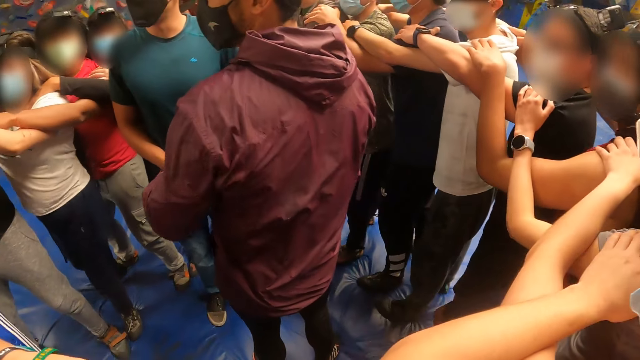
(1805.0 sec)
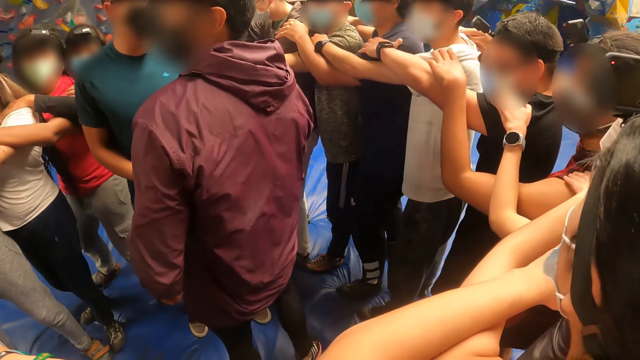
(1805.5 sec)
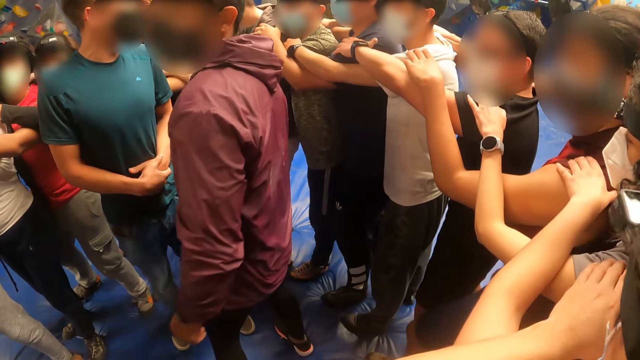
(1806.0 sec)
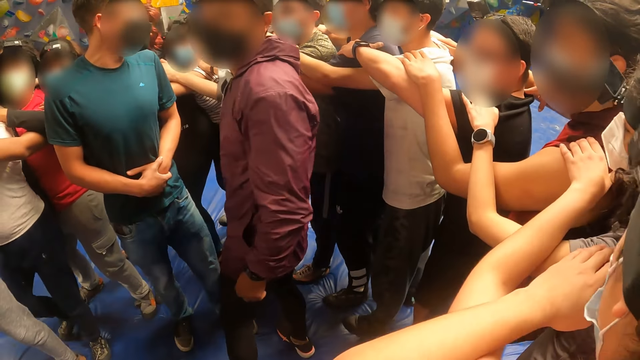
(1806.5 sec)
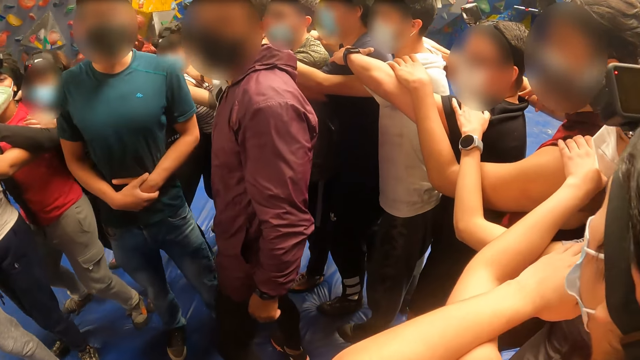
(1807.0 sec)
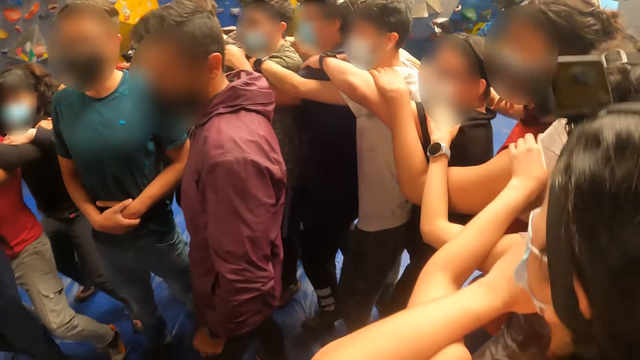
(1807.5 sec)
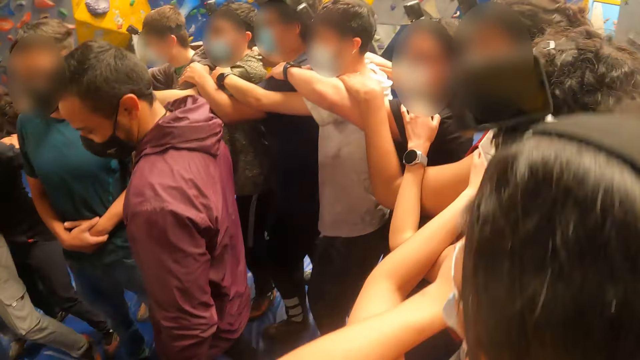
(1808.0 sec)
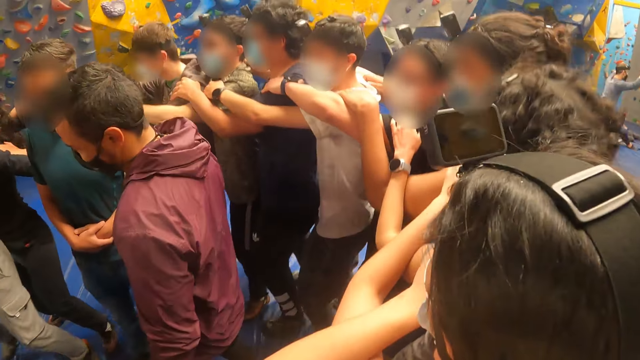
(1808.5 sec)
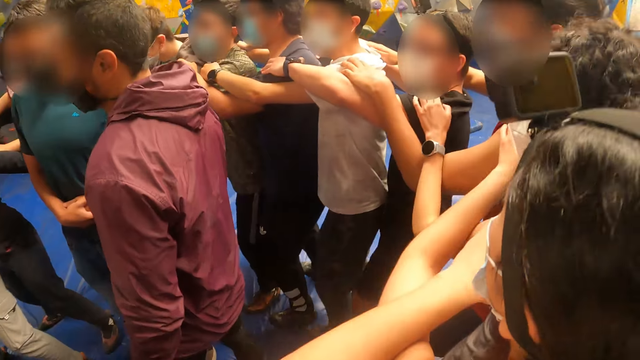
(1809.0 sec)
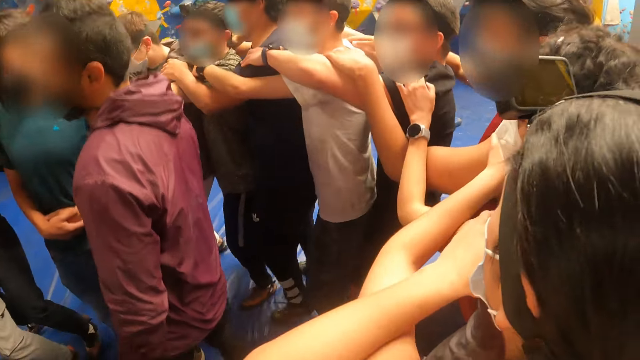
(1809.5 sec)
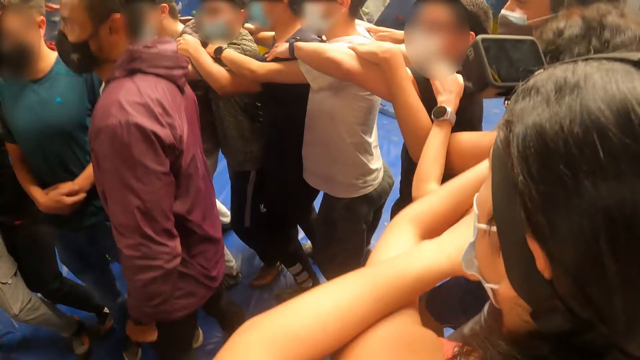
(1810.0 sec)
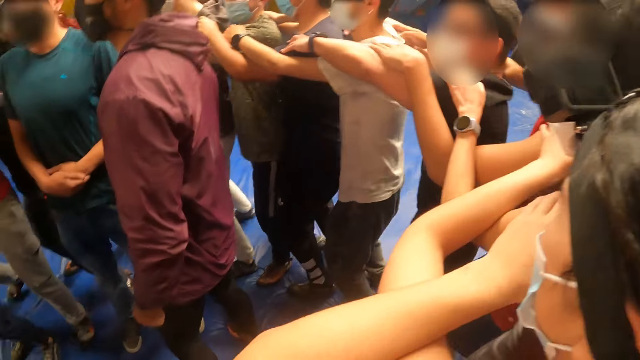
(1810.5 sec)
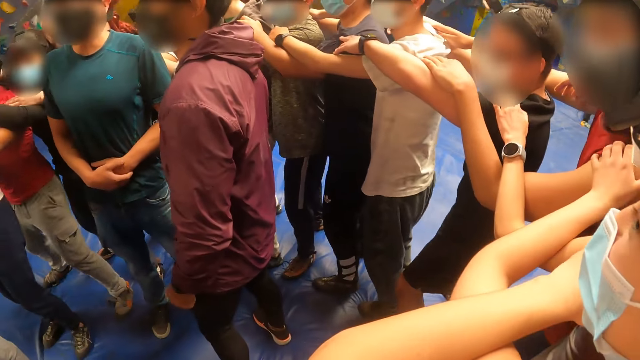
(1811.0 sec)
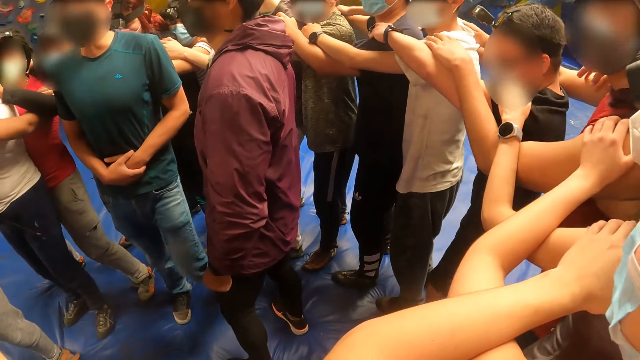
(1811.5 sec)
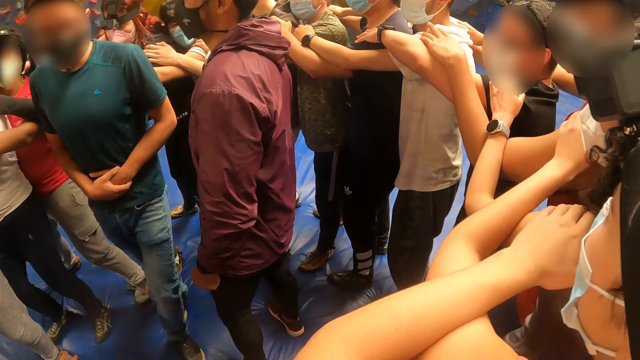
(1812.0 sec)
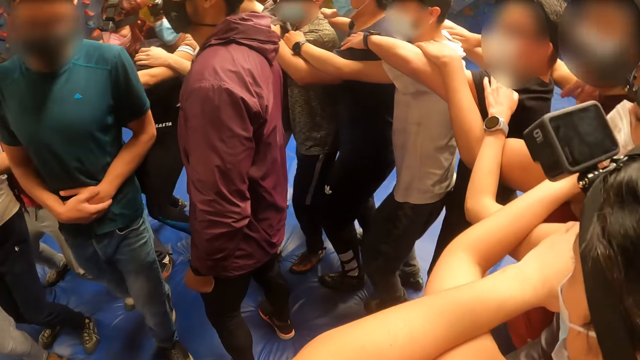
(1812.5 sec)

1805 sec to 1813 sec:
The camera wearer exercises with the group of people round the man and the other man.

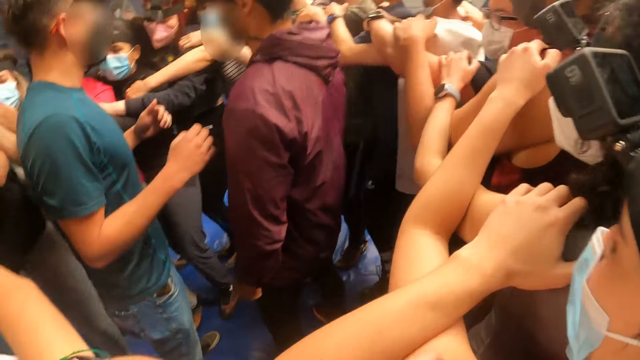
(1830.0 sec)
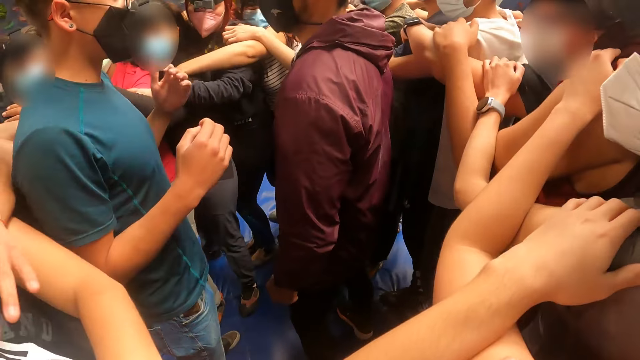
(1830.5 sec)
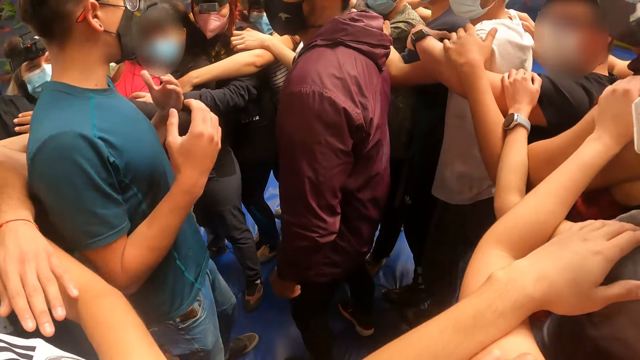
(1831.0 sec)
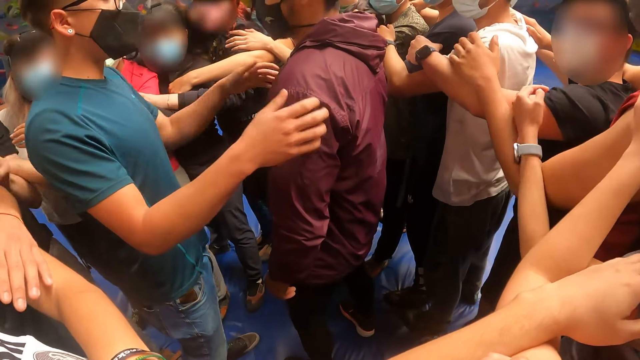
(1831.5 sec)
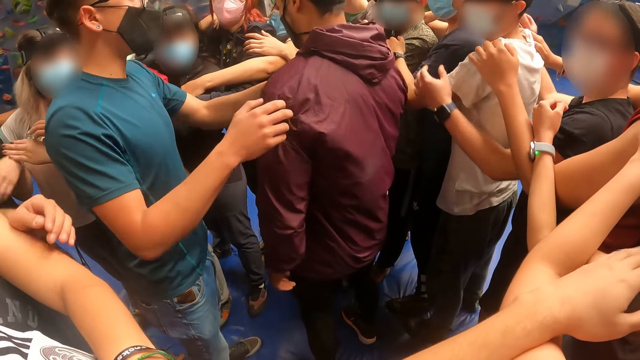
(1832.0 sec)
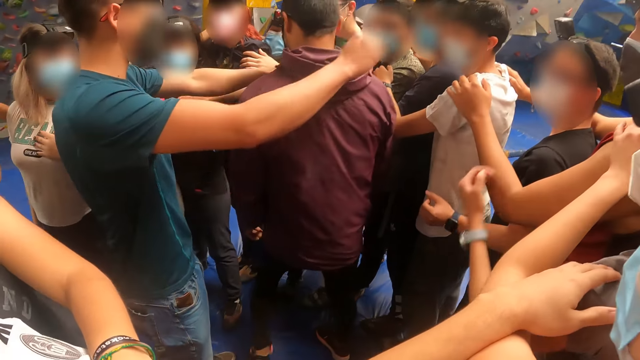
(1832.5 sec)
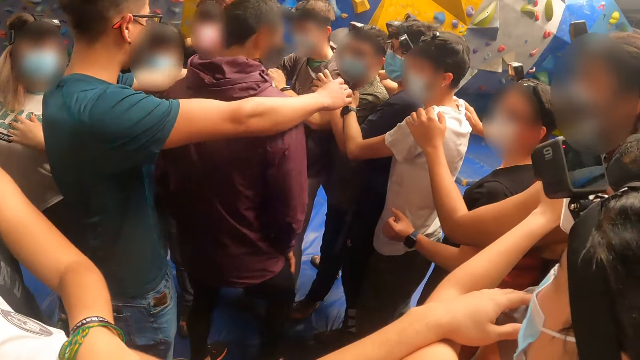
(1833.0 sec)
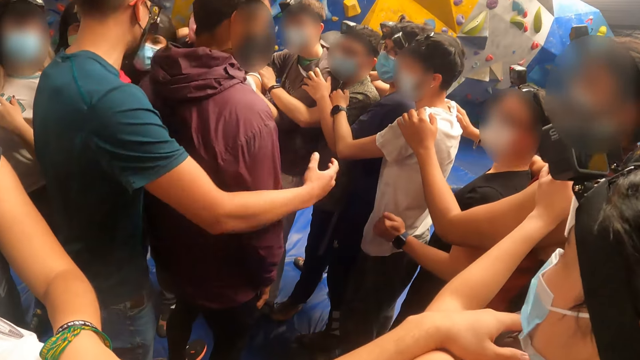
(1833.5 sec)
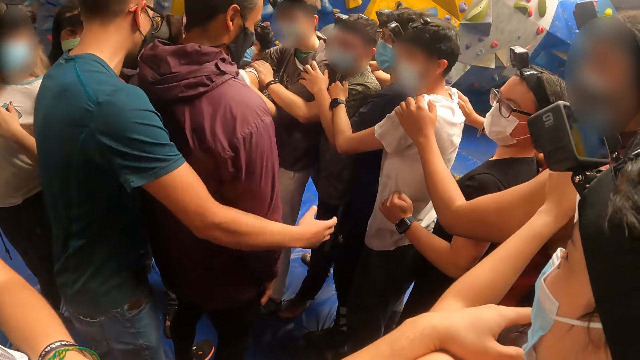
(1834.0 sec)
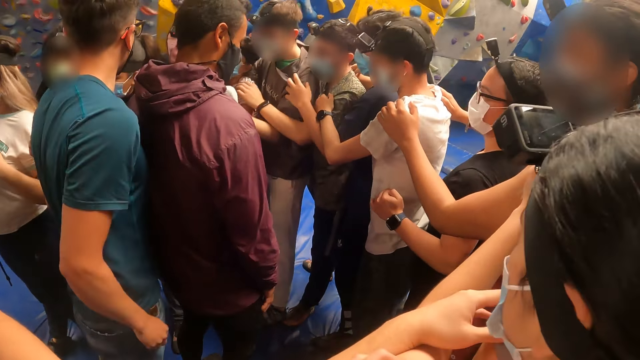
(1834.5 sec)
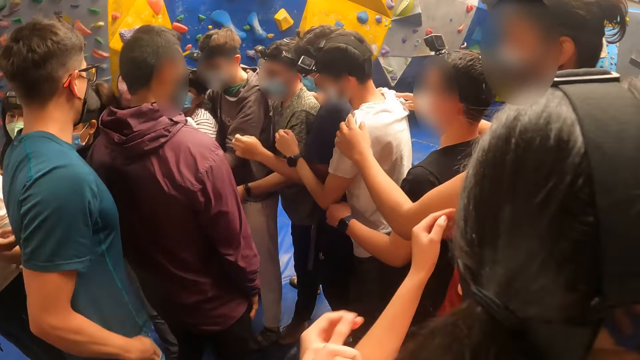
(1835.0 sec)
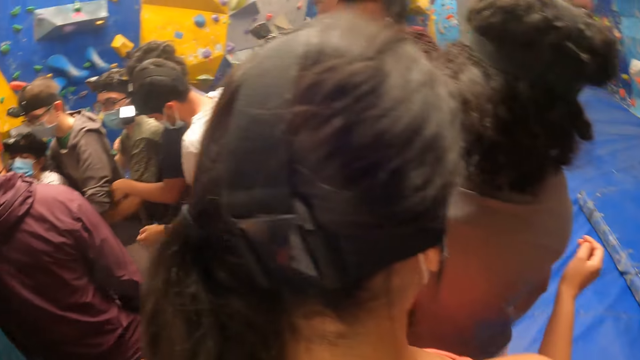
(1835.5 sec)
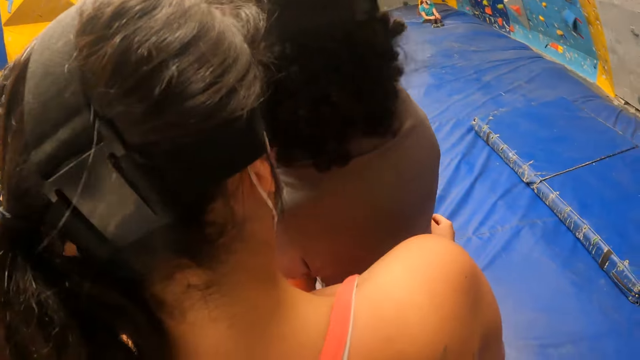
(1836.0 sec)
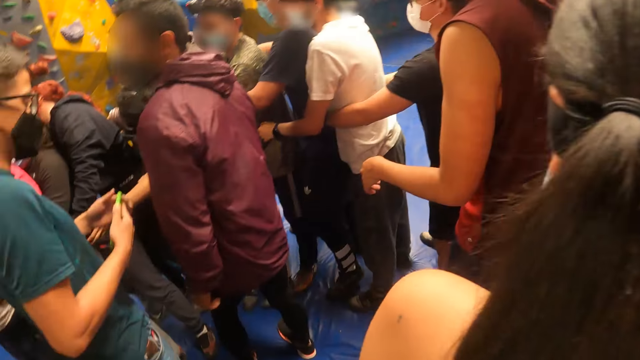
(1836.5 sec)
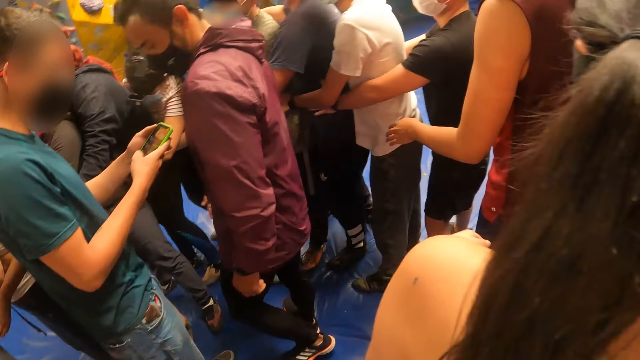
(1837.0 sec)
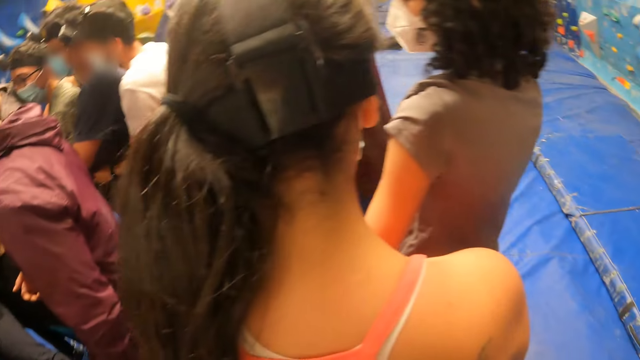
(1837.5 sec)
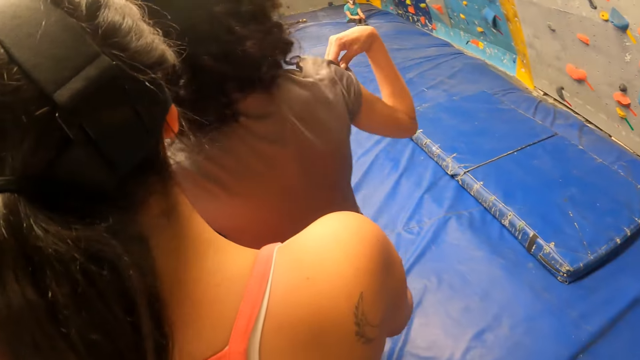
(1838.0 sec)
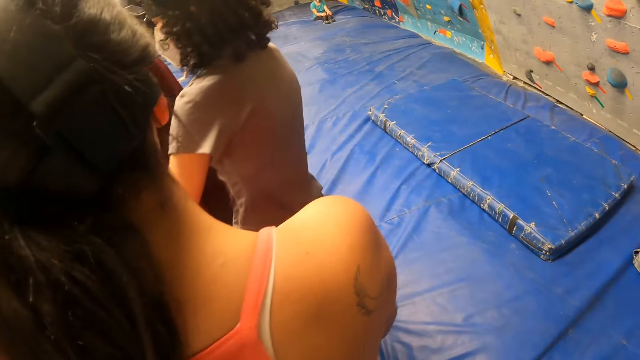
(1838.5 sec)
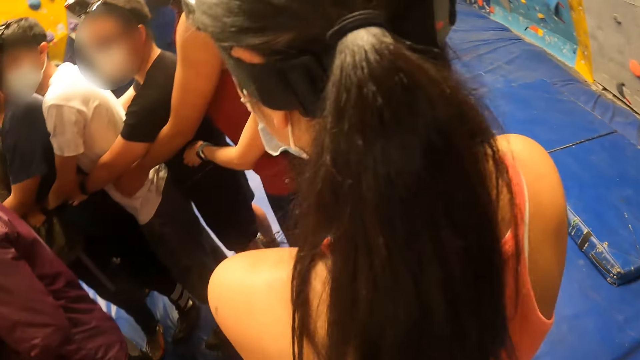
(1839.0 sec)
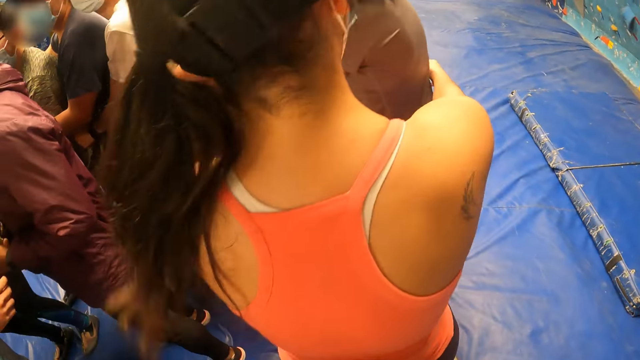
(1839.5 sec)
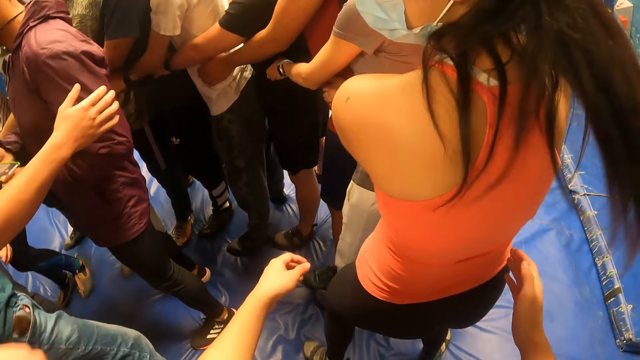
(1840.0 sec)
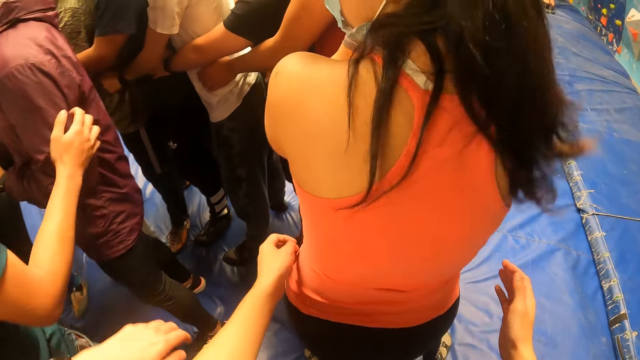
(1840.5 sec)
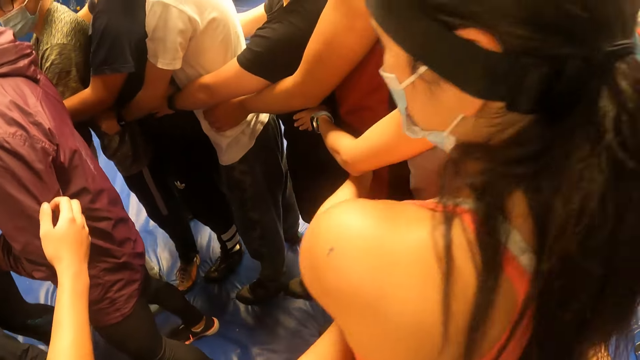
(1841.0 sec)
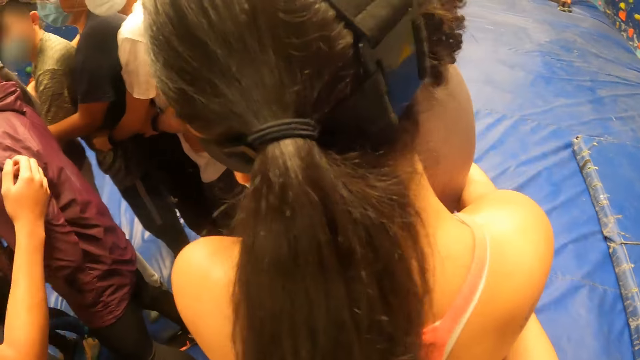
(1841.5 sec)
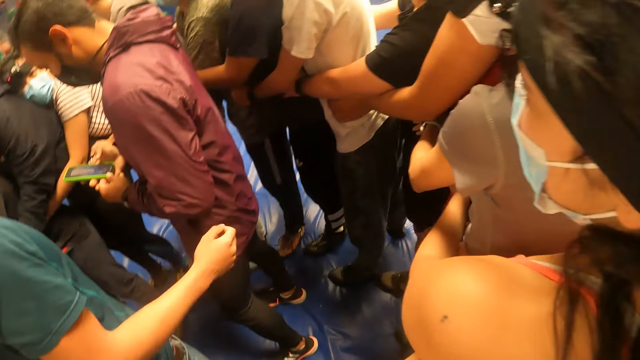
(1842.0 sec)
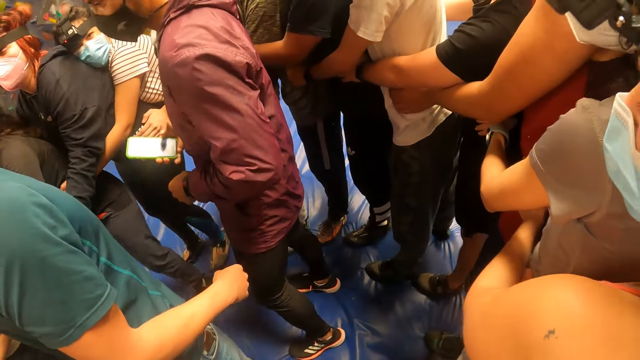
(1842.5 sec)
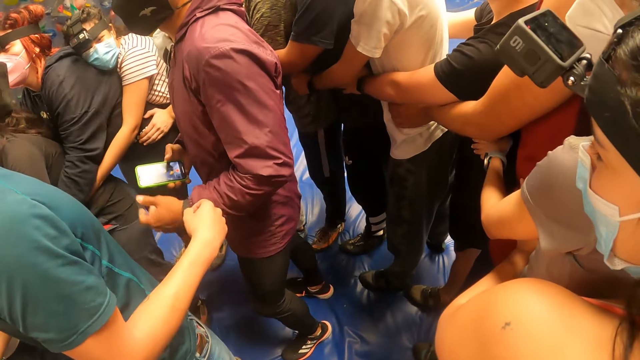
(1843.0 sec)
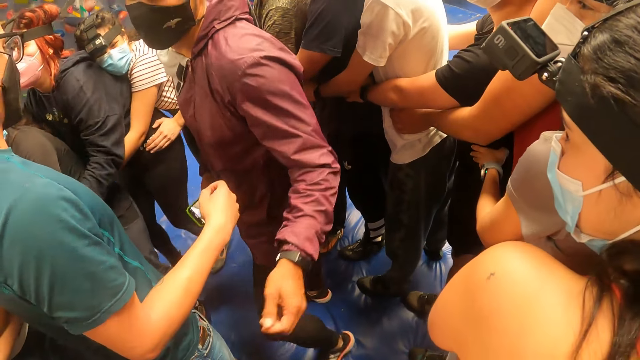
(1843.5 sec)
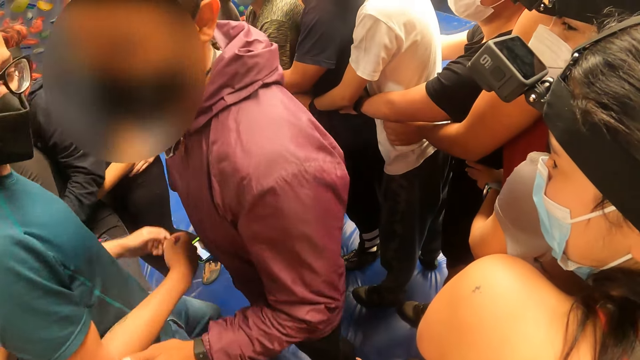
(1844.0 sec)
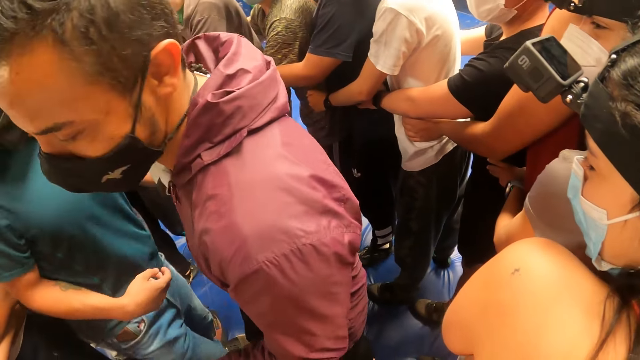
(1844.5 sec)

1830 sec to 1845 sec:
A man turns another man with both hands. The first man holds a phone in his right hand and operates the phone with both hands. The other man holds the phone with his right hand.
